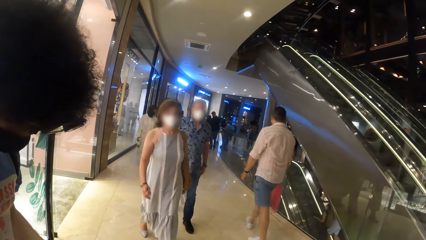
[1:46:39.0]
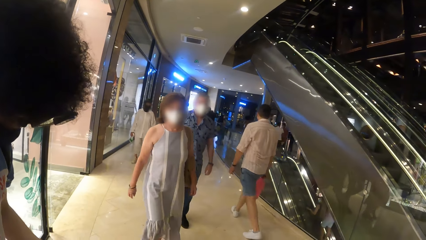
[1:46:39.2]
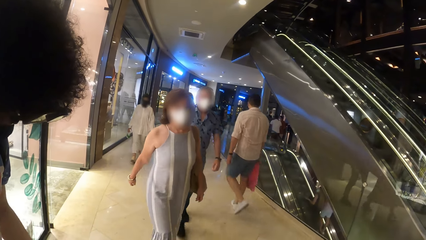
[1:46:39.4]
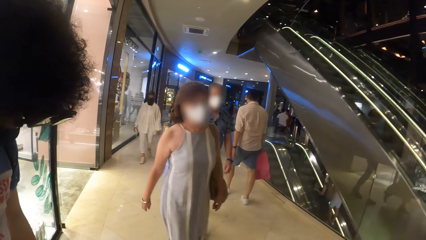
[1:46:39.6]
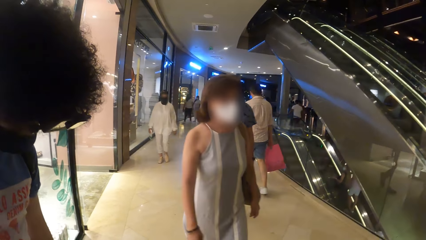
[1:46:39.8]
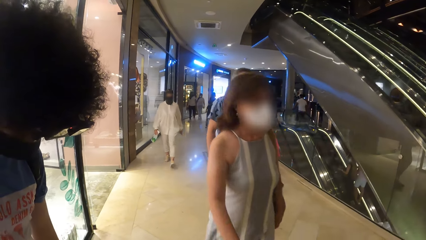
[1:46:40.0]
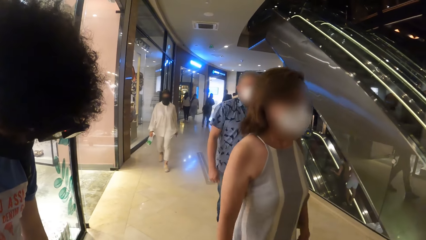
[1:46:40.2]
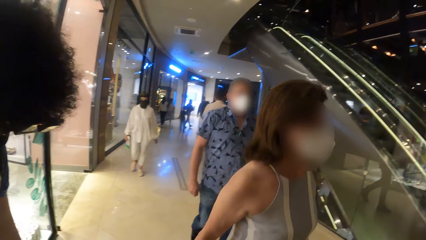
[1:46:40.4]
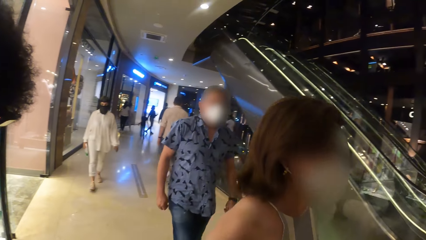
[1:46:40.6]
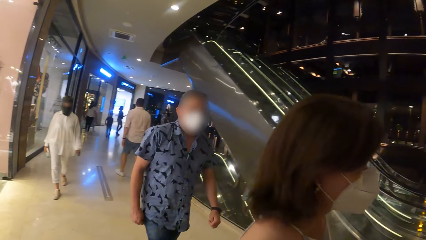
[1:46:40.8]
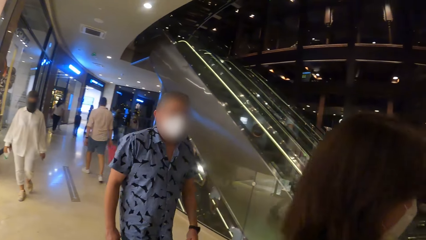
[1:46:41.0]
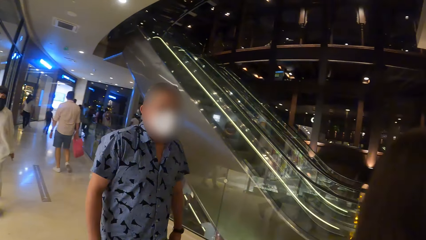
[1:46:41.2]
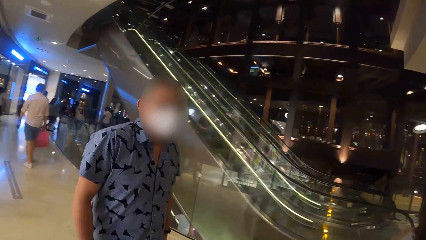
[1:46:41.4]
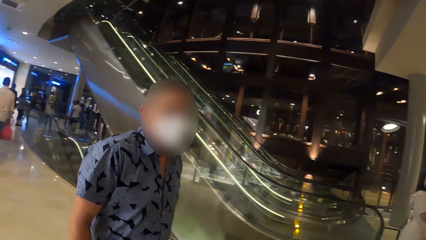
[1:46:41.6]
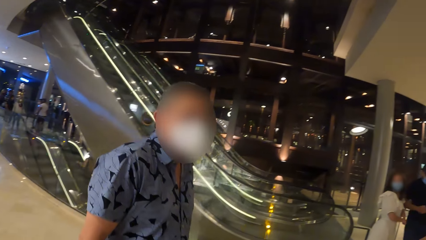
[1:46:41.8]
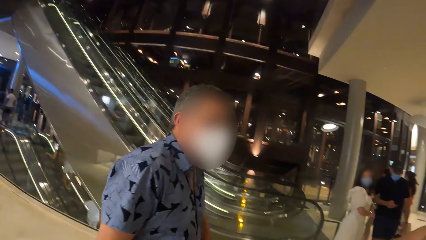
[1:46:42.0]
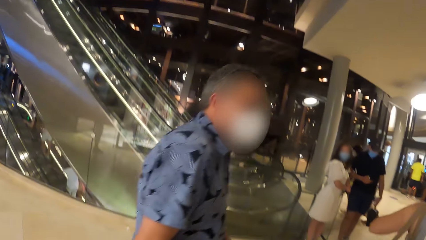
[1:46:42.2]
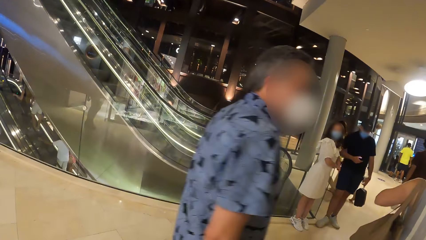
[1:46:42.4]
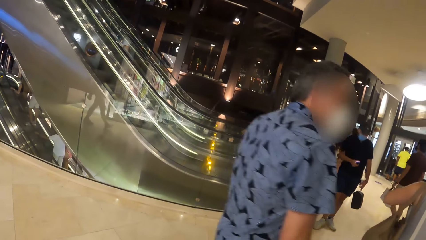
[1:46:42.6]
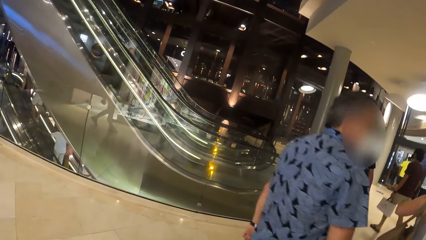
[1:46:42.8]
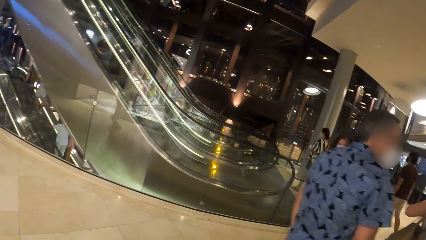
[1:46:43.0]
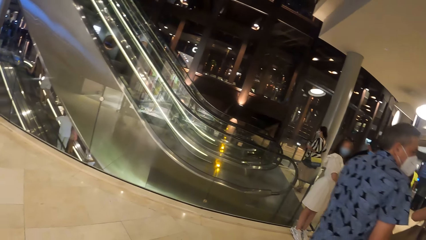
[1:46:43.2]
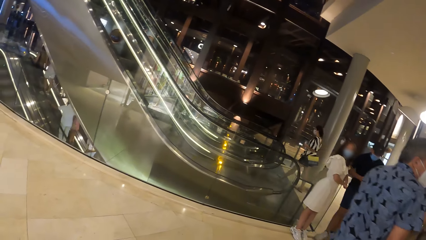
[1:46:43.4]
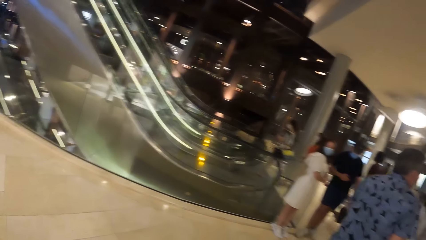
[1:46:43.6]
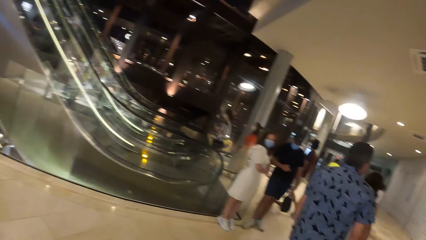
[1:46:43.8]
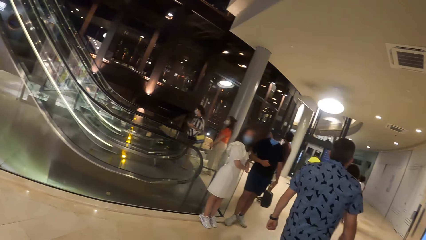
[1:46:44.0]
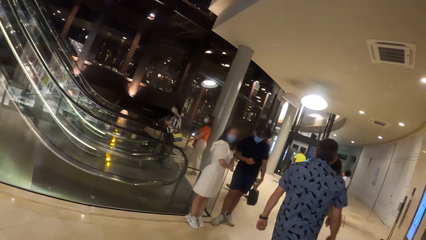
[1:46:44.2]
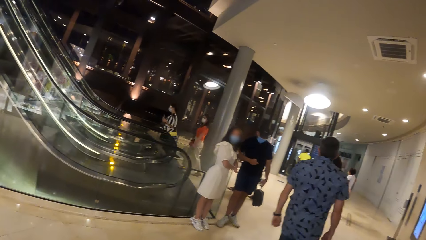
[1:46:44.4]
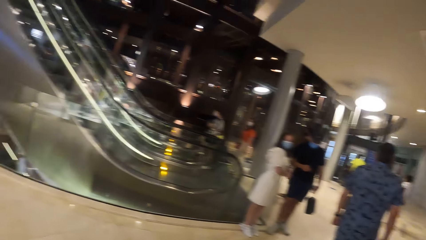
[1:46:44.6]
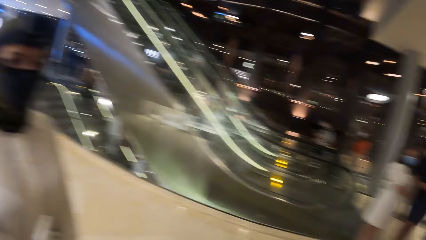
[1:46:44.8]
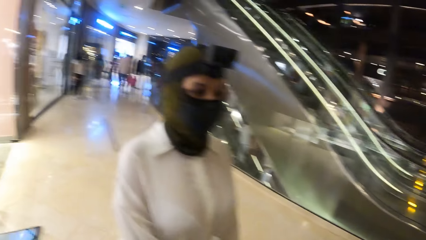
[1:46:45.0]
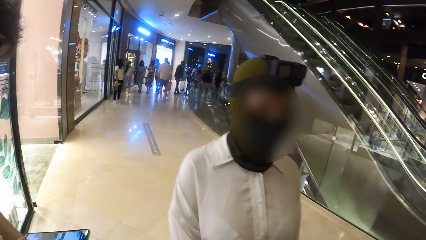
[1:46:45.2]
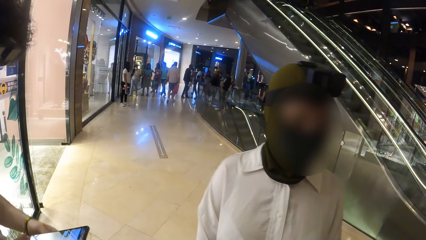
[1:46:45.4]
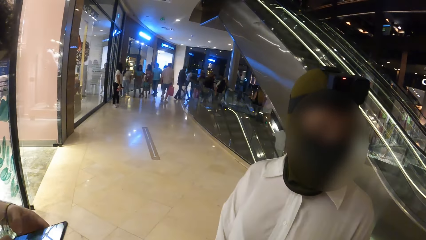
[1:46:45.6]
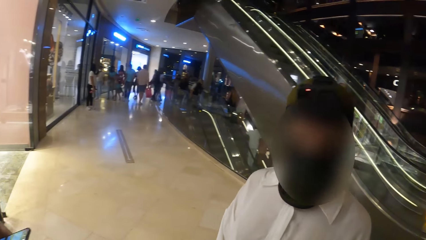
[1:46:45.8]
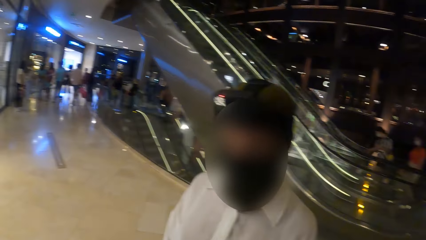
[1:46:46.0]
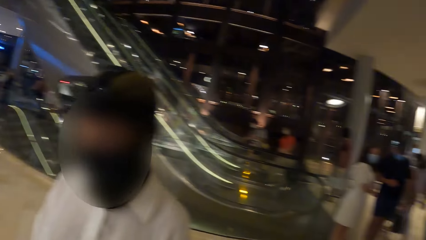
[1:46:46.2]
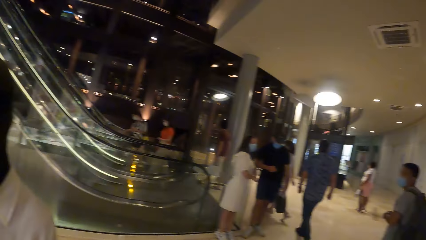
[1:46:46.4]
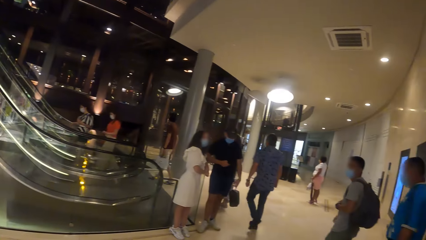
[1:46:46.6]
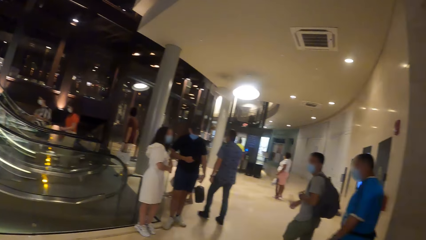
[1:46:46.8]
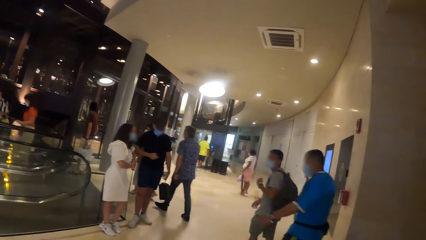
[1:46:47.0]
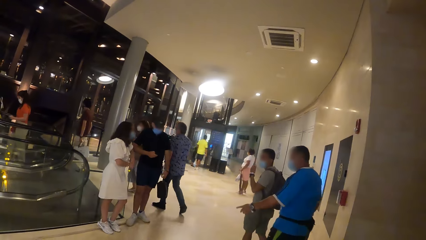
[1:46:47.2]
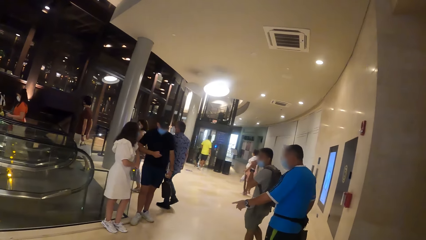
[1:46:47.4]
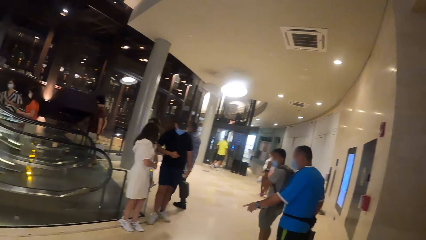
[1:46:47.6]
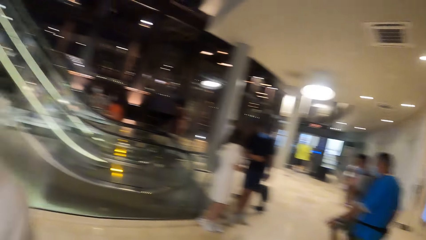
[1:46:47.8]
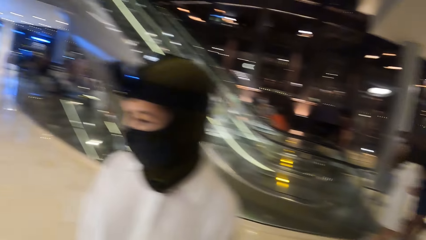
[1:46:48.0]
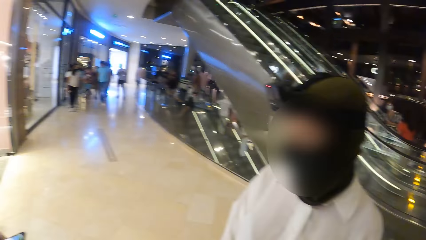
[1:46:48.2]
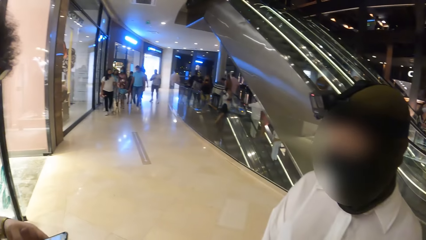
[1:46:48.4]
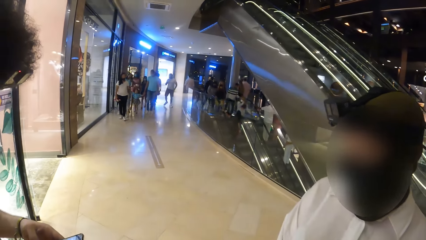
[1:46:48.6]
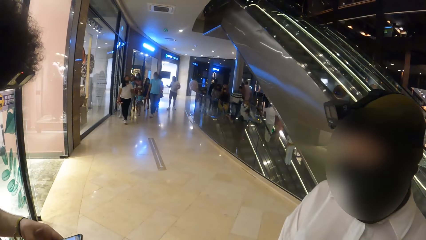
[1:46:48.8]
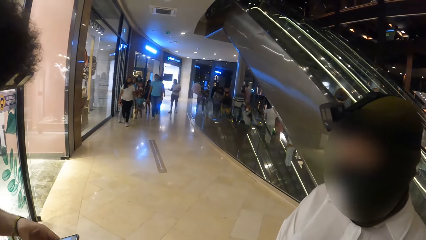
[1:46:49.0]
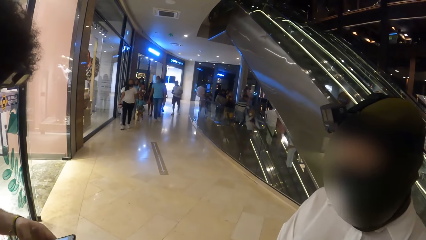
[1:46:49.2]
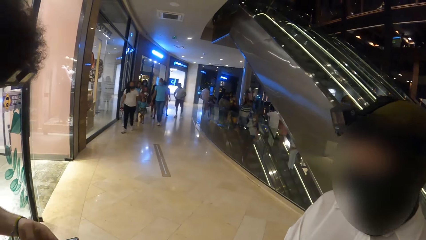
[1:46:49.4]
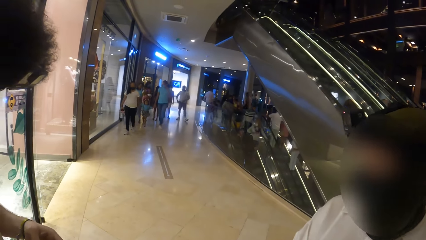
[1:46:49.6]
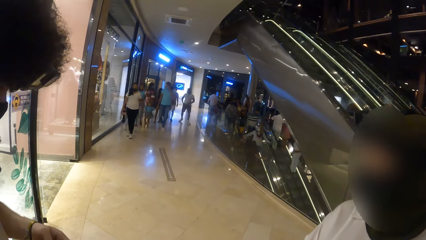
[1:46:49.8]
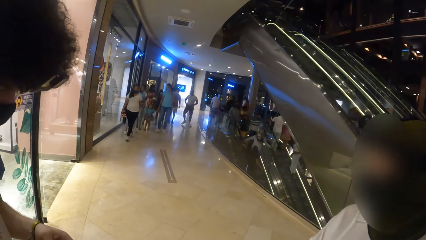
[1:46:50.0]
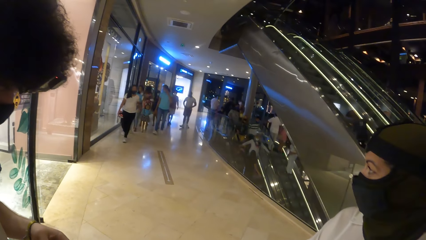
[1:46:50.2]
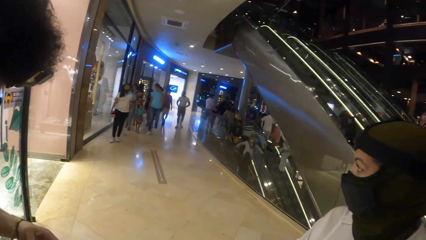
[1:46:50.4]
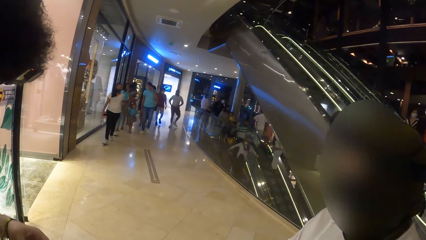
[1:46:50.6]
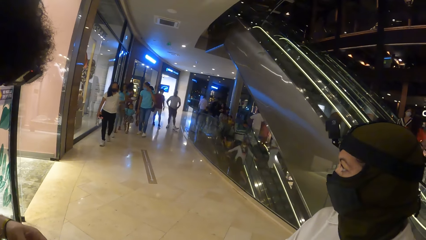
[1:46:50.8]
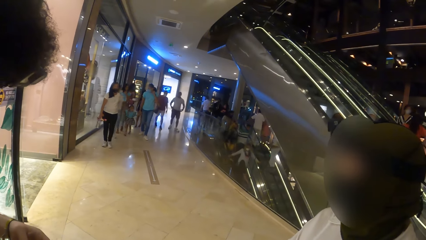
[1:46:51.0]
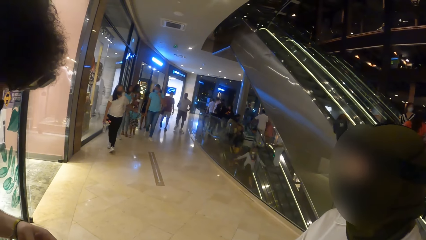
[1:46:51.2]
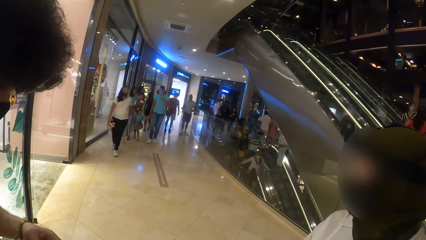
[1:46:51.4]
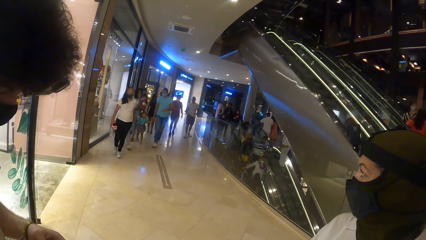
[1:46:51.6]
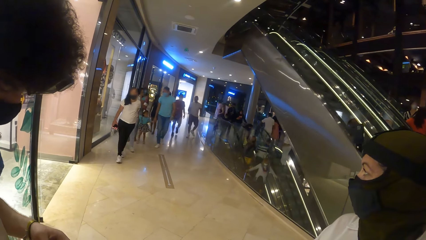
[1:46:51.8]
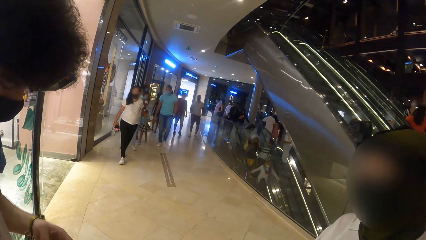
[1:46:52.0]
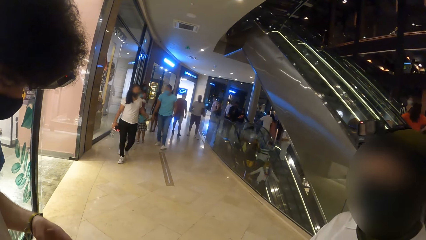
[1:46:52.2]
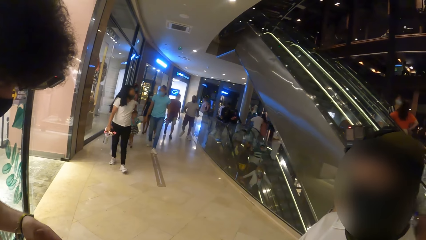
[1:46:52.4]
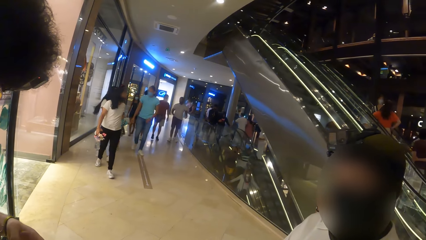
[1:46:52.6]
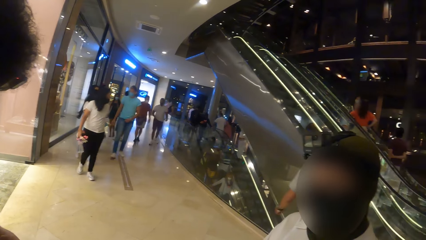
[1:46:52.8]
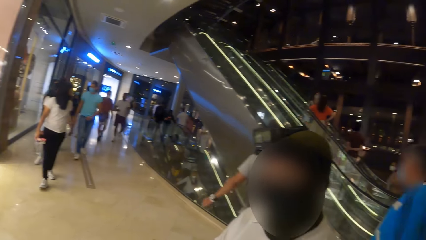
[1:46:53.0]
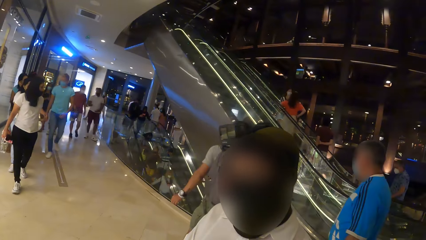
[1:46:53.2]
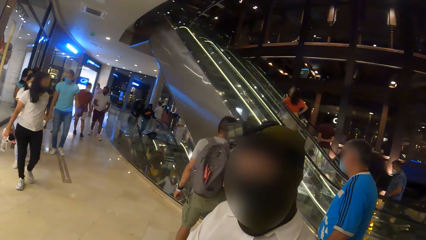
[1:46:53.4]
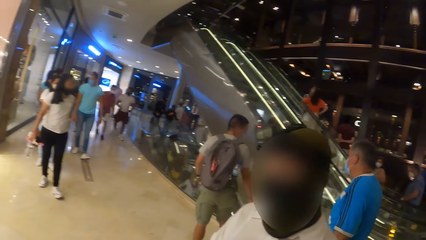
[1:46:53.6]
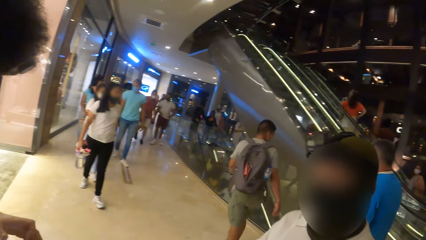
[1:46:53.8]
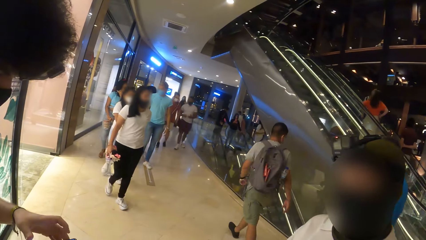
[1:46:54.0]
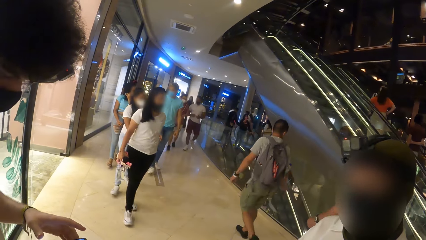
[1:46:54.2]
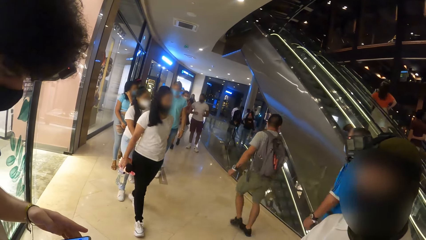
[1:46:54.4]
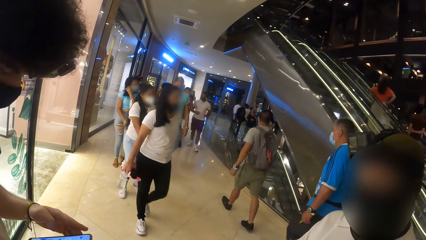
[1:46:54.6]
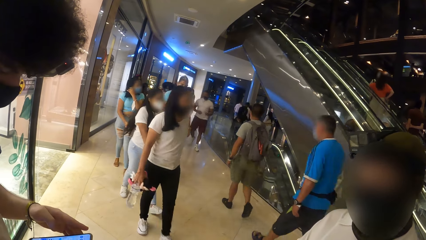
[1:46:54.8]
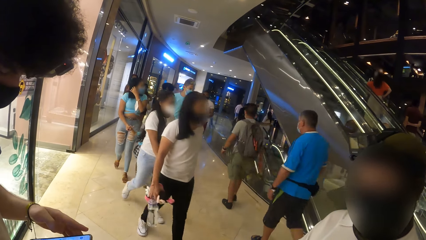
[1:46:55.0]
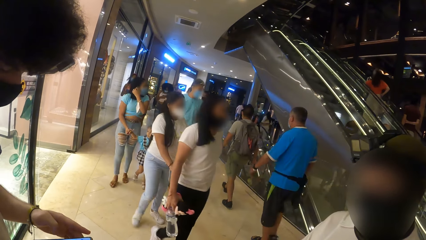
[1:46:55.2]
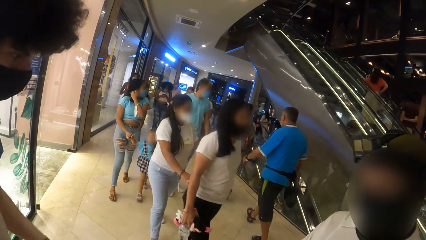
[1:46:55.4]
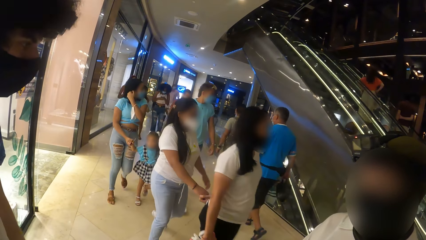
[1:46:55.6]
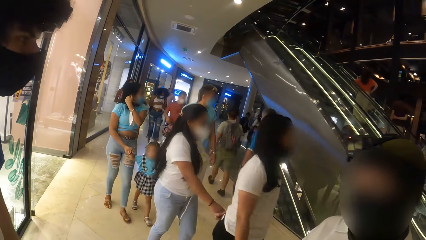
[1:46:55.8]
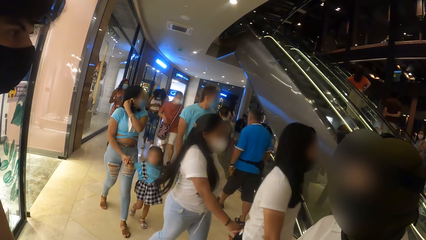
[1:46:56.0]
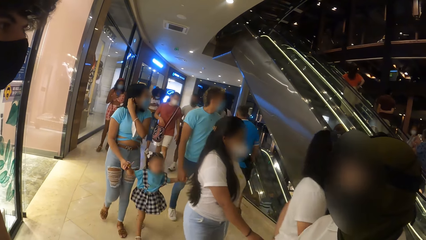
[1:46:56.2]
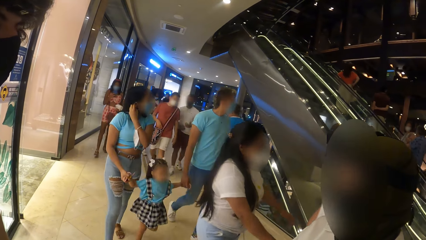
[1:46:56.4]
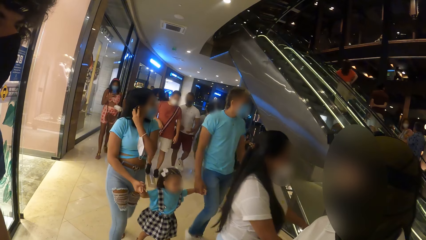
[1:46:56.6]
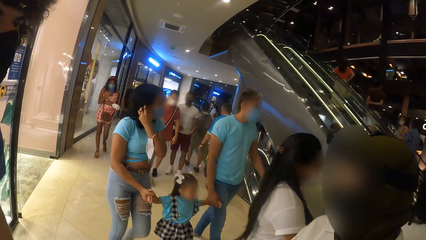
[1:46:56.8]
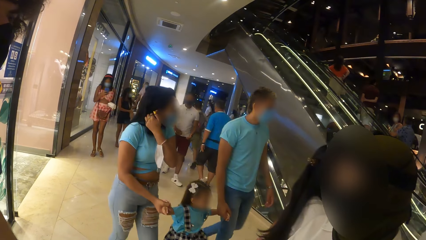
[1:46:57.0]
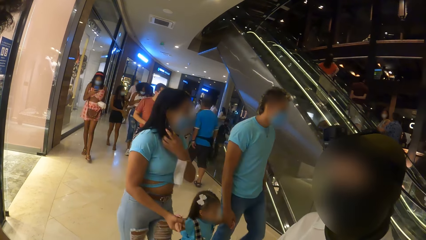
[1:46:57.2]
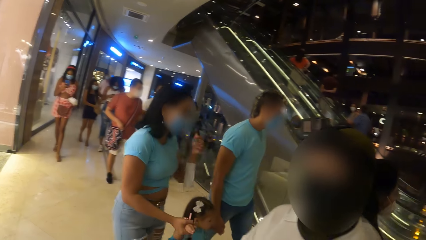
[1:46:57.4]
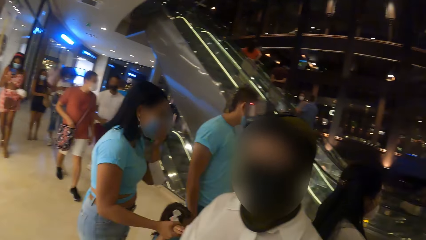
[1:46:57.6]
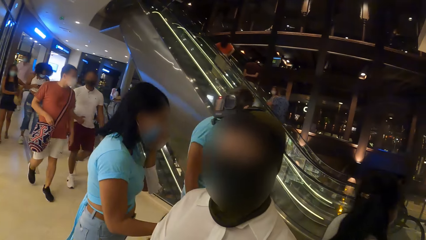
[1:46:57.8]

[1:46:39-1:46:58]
The camera wearer looks around the building. The man presses the phone with his left hand. A person dialogues with another person.
